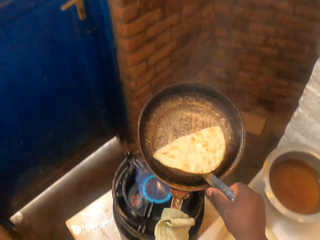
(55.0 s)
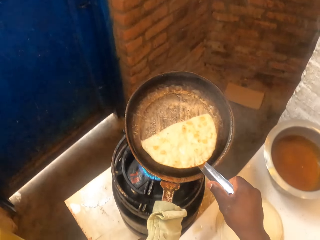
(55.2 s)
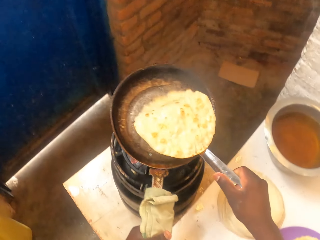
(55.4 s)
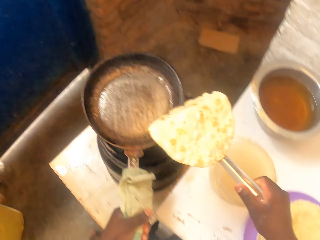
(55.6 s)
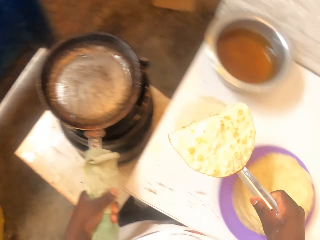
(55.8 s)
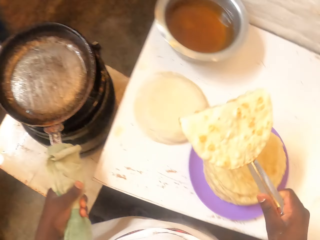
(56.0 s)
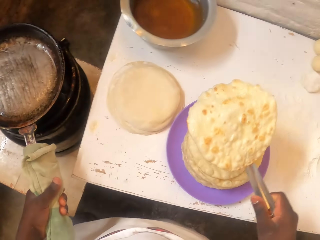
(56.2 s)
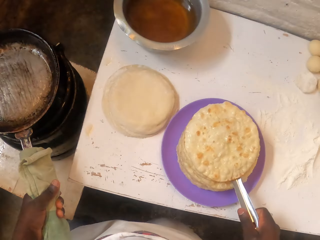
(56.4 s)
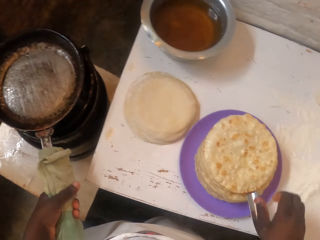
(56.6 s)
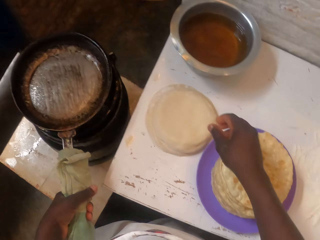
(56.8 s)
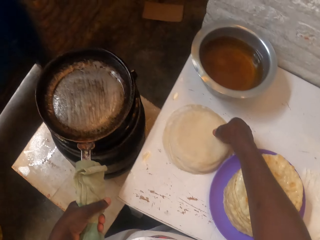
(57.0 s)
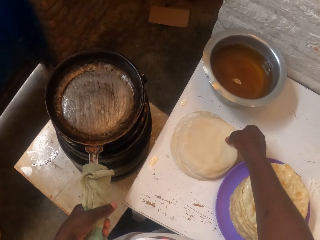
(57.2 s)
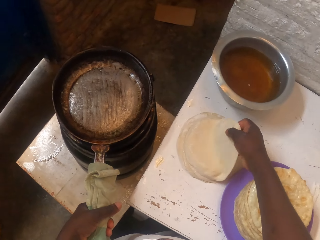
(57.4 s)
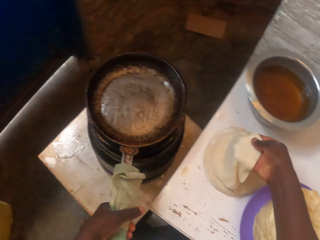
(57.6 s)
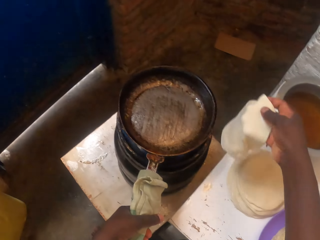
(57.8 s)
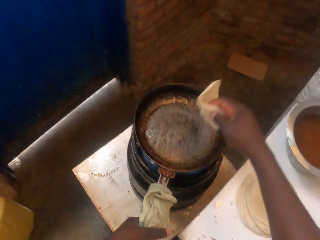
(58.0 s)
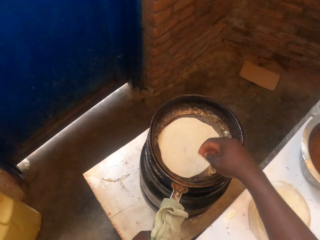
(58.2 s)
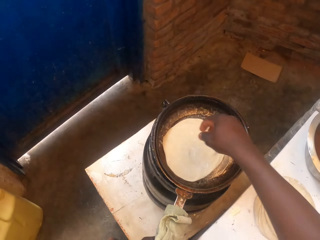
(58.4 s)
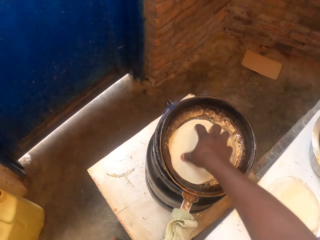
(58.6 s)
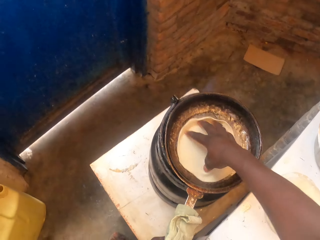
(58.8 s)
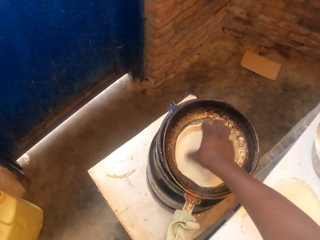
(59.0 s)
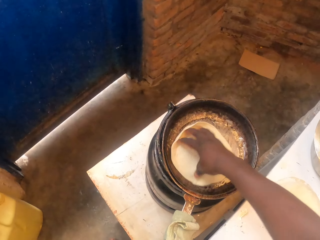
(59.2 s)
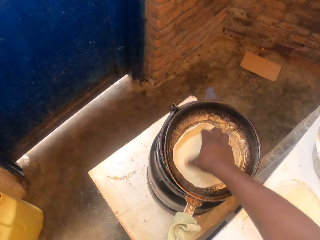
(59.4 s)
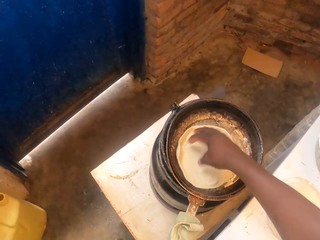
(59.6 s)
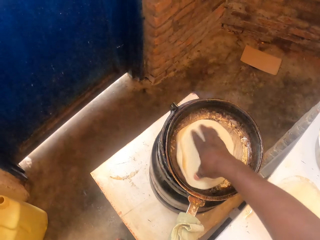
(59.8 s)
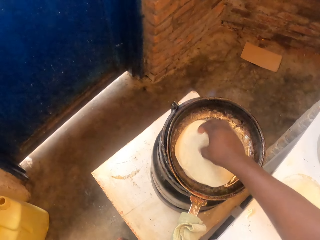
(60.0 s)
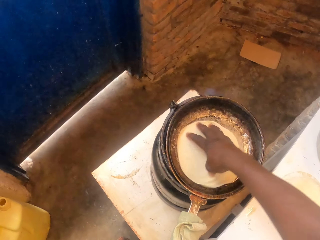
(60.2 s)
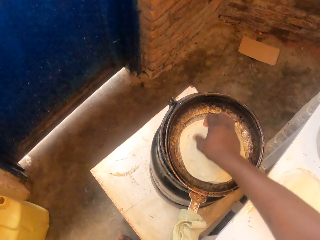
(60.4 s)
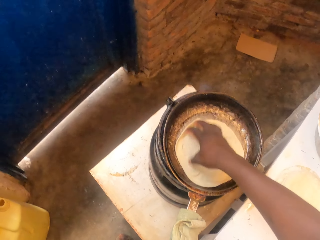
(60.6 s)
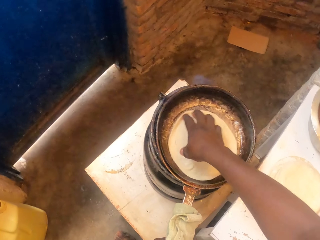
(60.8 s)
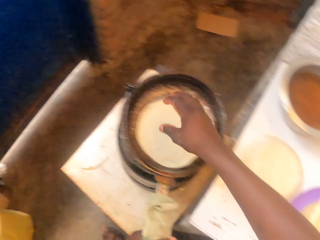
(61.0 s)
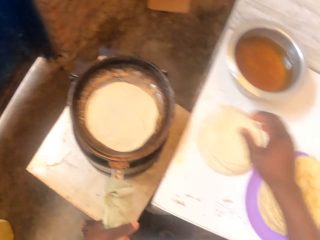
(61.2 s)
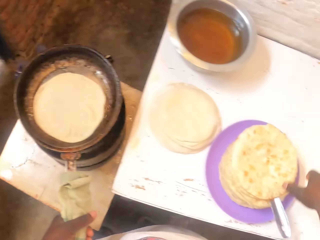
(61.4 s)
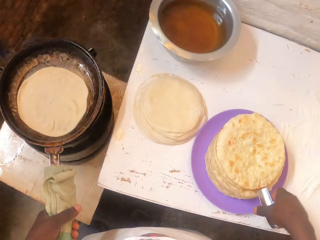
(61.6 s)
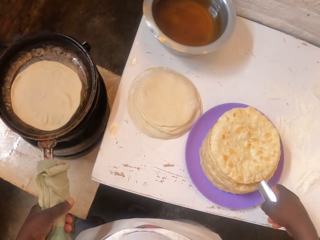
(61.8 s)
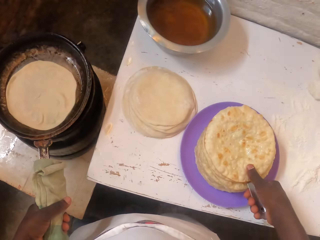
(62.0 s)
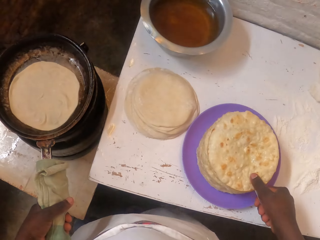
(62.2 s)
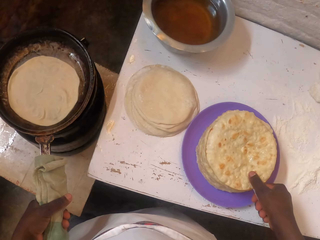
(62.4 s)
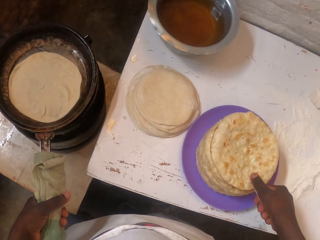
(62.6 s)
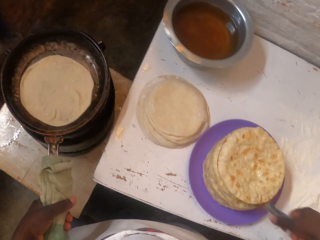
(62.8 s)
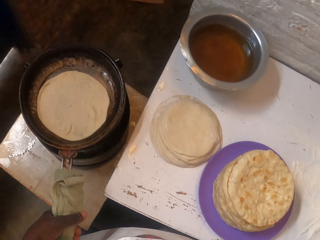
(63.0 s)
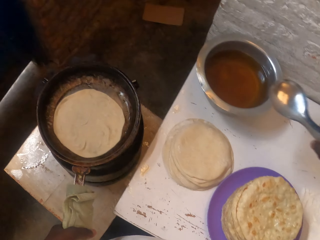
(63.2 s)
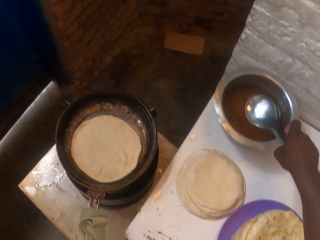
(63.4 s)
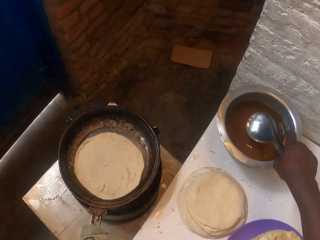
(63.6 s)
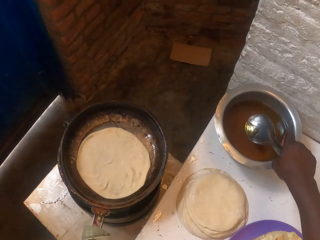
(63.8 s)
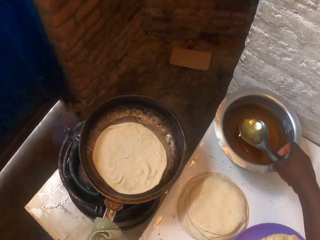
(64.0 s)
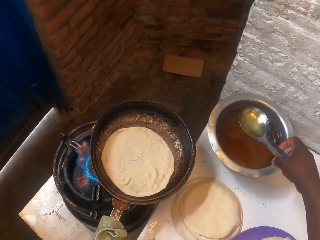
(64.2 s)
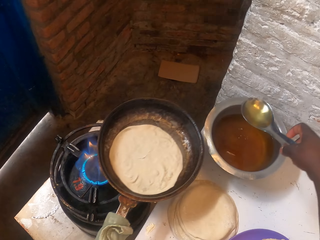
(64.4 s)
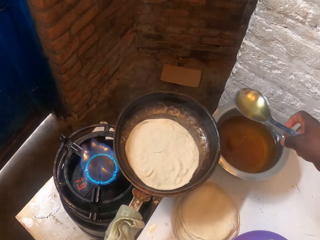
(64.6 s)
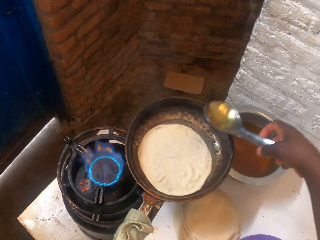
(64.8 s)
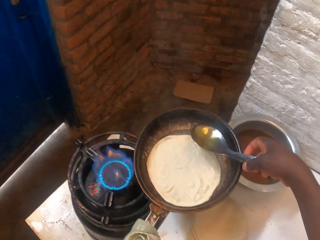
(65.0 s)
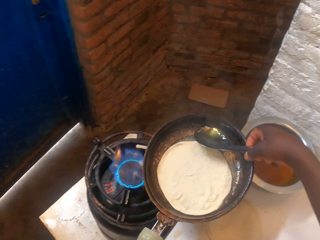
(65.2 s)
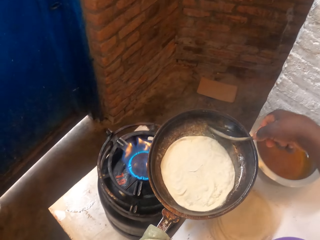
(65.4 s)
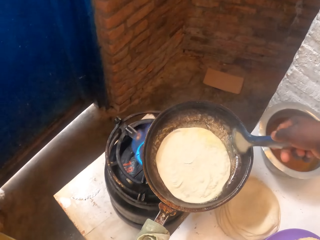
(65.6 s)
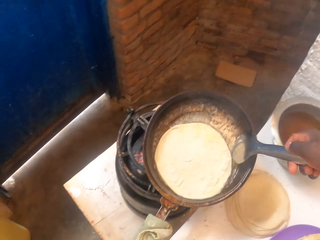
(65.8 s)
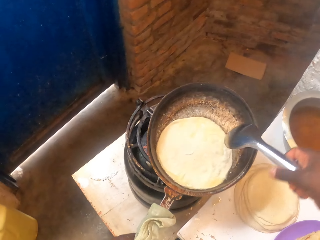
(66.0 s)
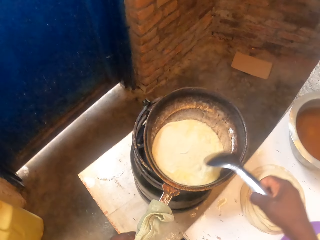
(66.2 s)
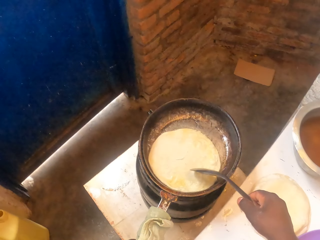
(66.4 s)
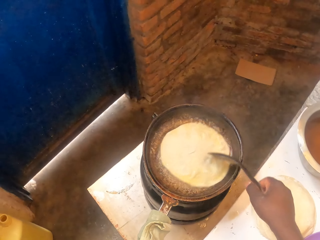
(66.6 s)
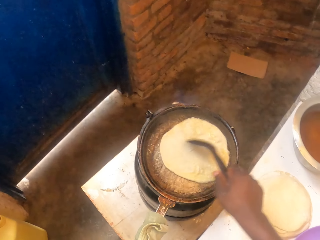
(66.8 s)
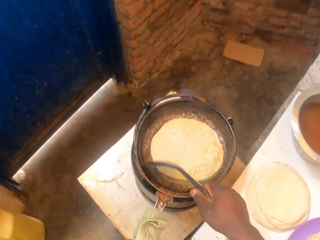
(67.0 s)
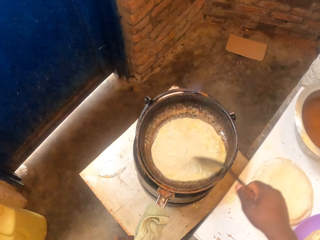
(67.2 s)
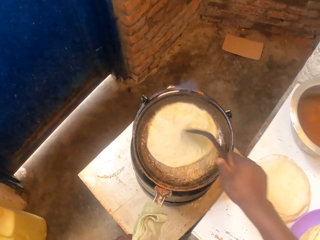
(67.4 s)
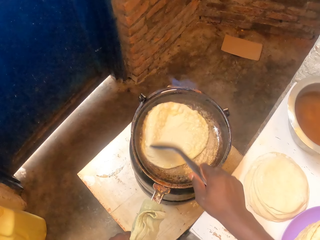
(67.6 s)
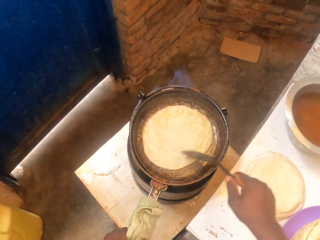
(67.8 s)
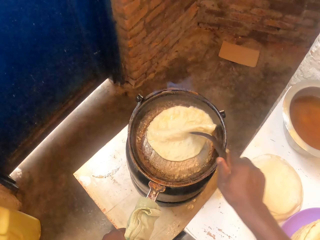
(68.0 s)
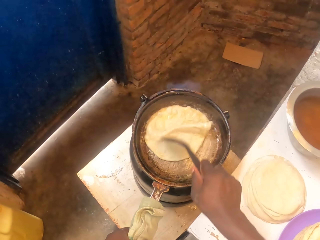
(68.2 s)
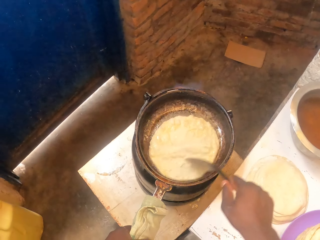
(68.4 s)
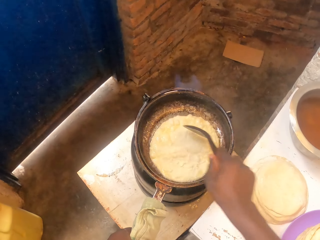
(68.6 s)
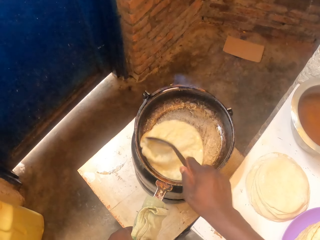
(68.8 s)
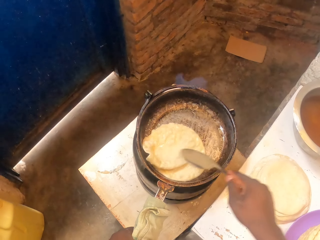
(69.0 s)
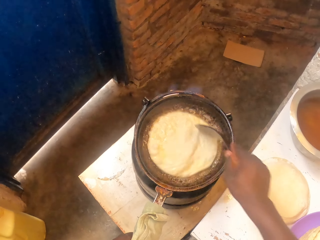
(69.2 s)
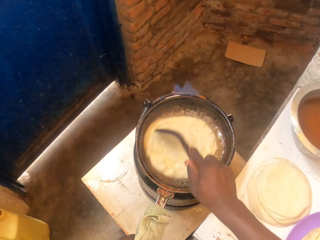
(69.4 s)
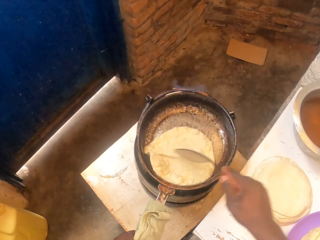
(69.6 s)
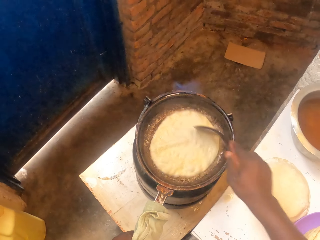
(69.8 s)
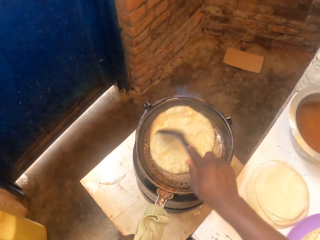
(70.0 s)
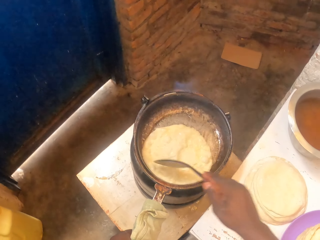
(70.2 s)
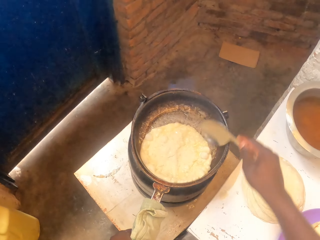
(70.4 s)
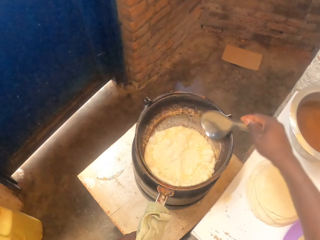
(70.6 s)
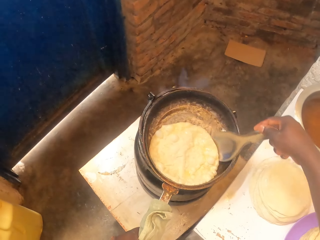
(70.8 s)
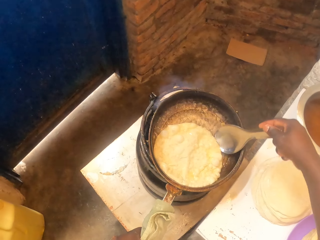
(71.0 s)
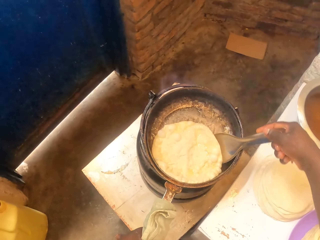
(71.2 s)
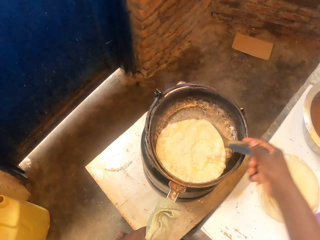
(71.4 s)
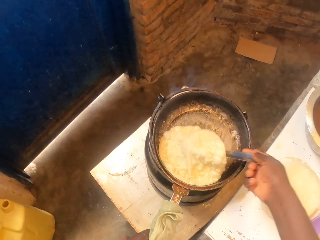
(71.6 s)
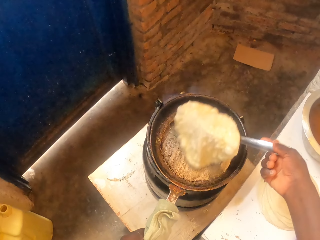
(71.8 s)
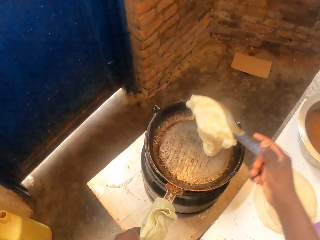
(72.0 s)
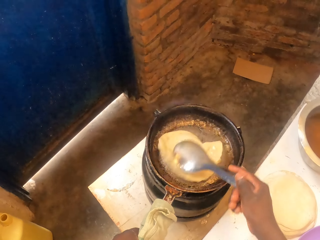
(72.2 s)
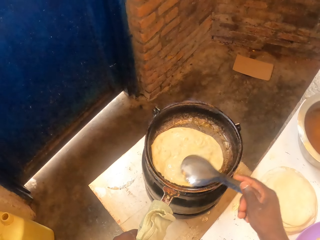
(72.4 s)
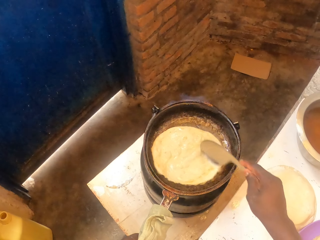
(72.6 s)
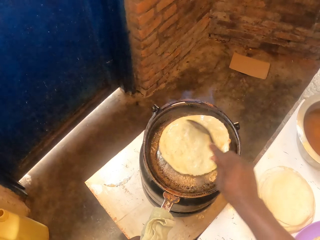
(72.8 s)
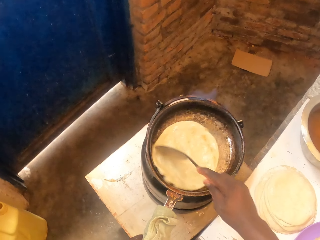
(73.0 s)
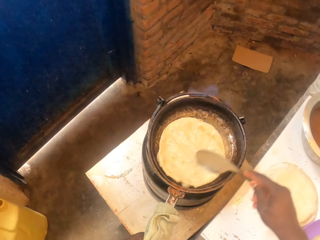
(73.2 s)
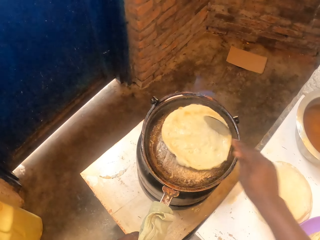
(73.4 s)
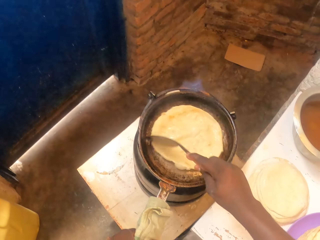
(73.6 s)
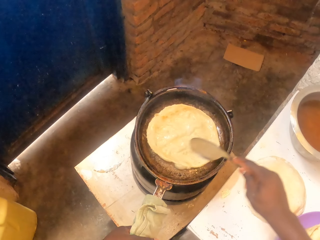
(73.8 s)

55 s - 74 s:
The camera wearer throws up a flat bread with a pan, and swirls the roti. They pick up the roti with a serving spoon. They put the pan on the gas cylinder. They drop the roti in a plate. They put the spoon in the plate. They pick up a flat bread from the table. They throw the flat bread into the pan. They rotate the flat bread in the pan with hand. They hold a spoon. They lift up a flat bread with the spoon. They take the serving spoon from the plate. They lift up the pan from the gas cylinder, and scoop oil from the cooking pot with the spoon. They pour the oil in the pot. They rotate the flat bread in the pan with the serving spoon. They put the pan on the gas cylinder. They flip the flat bread with the serving spoon. They rotate the flat bread in the pan with the serving spoon.

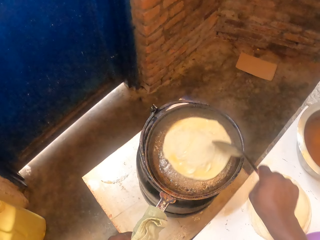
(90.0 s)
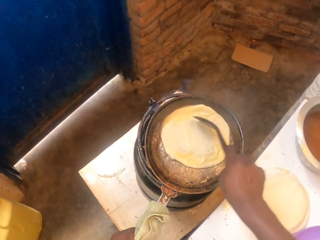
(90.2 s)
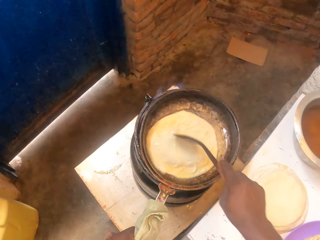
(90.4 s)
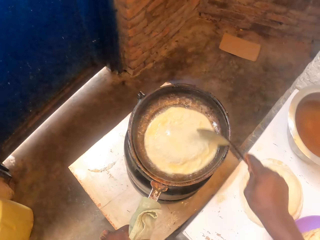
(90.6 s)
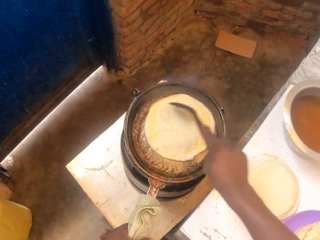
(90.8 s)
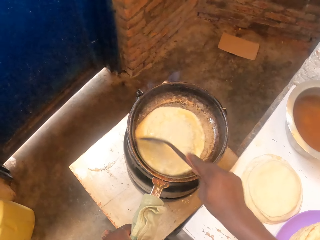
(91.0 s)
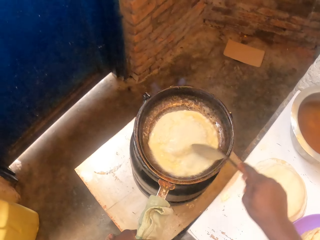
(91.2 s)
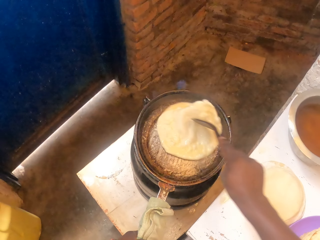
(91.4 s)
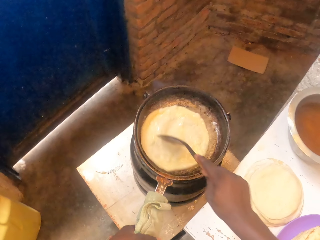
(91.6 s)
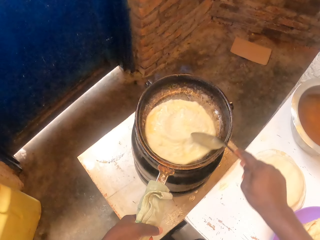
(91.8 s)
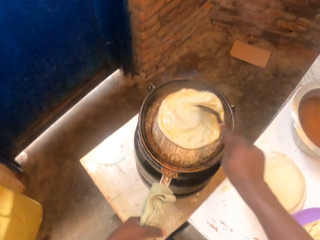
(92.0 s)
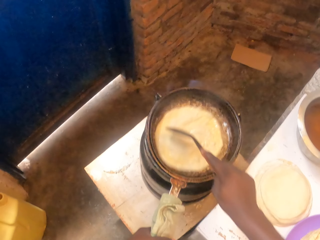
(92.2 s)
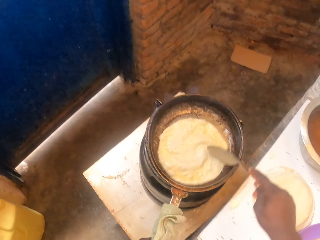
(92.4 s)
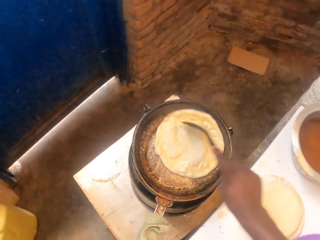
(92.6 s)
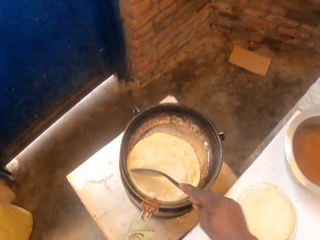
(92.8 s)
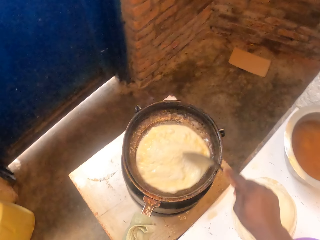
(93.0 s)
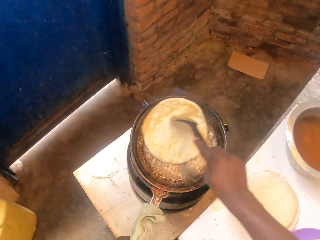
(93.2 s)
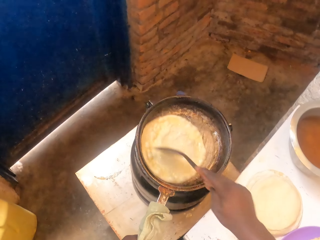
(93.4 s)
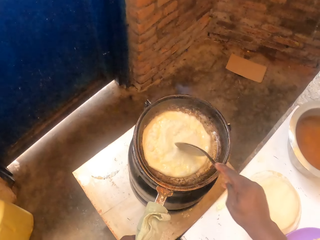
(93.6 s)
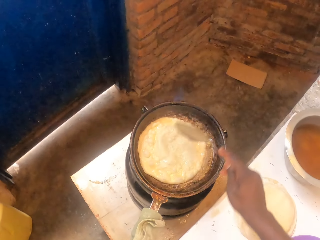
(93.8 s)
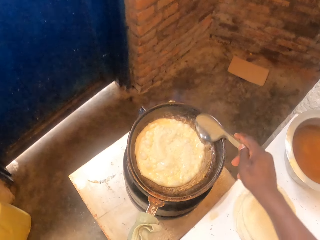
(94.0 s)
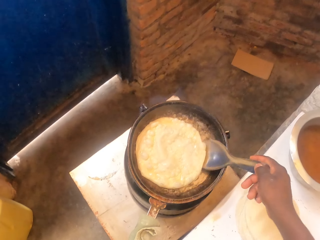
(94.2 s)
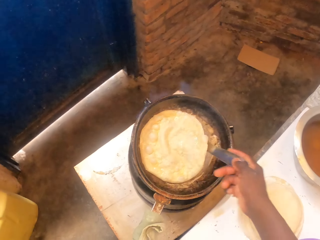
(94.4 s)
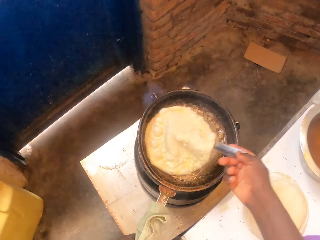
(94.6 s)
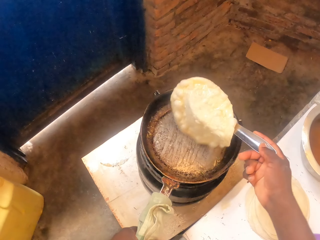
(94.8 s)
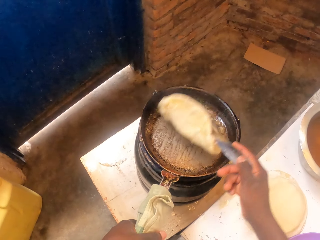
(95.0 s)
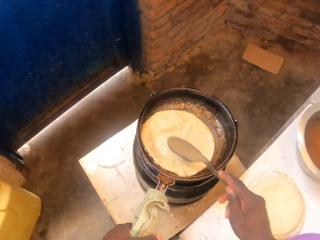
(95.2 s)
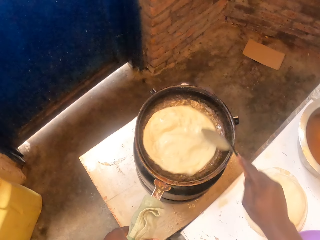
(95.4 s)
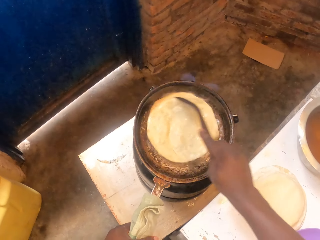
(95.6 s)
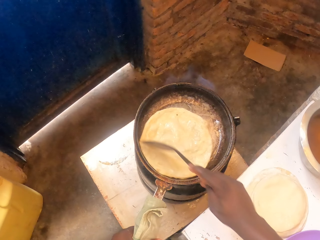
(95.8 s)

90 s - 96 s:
The camera wearer rotates a flat bread in the pan with a serving spoon. They put the pan on the gas cylinder. They rotate the flat bread with the serving spoon. They flip the flat bread with a spoon. They rotate the flat bread in the pan.
